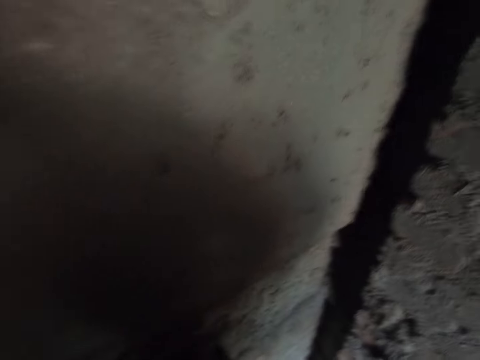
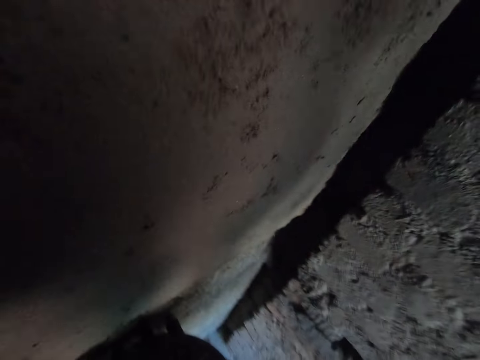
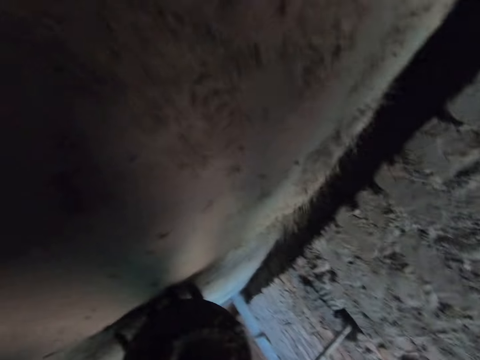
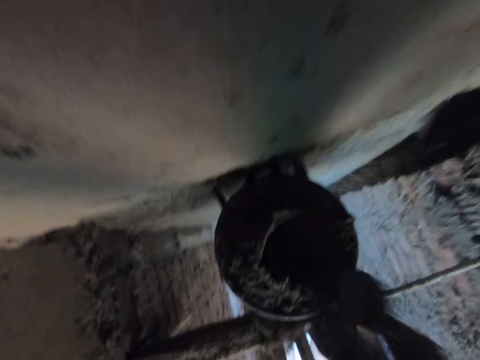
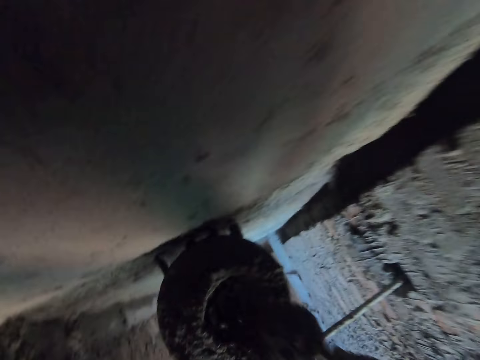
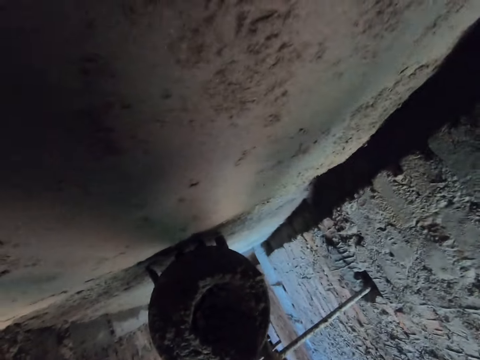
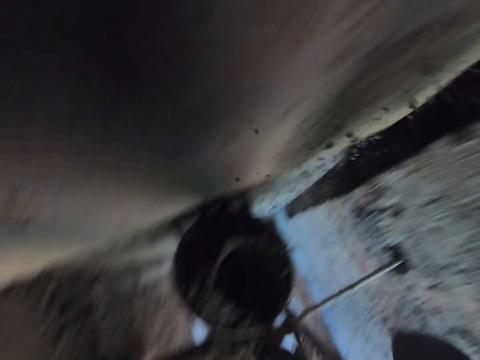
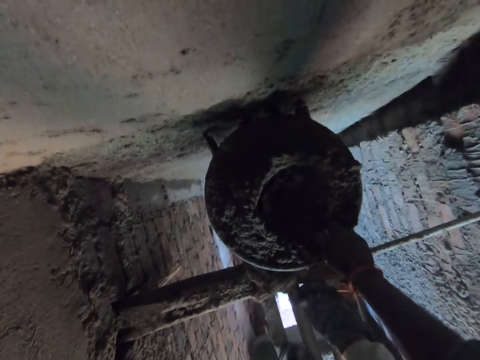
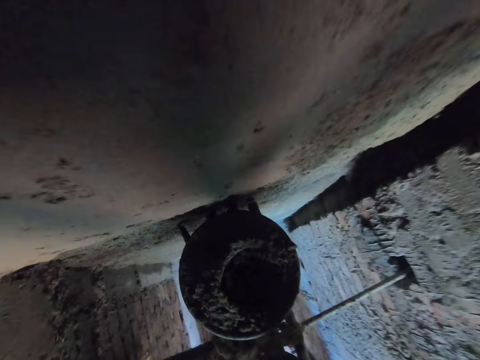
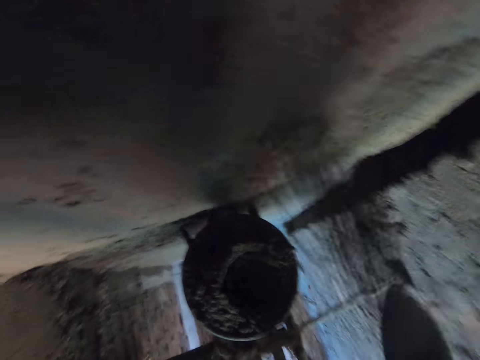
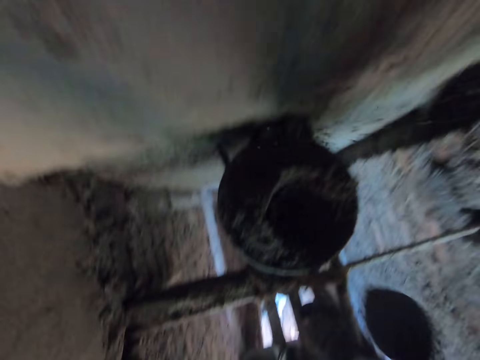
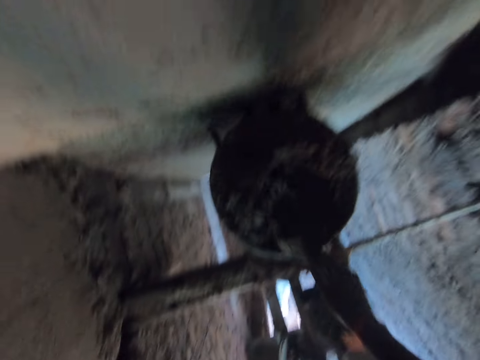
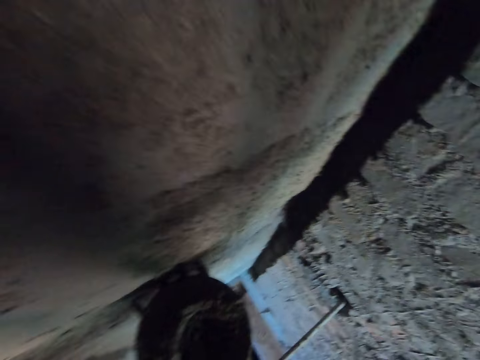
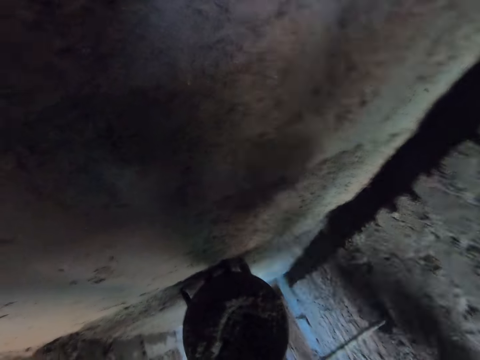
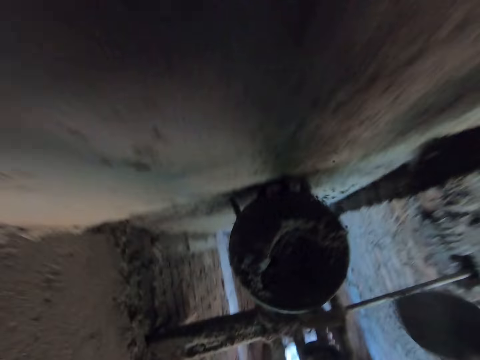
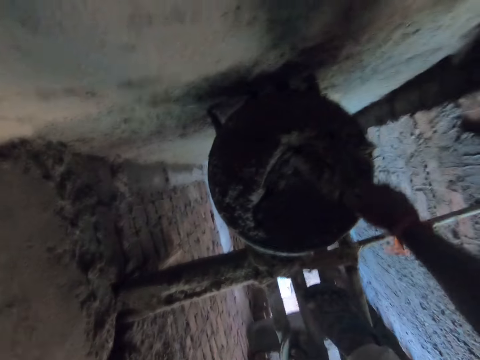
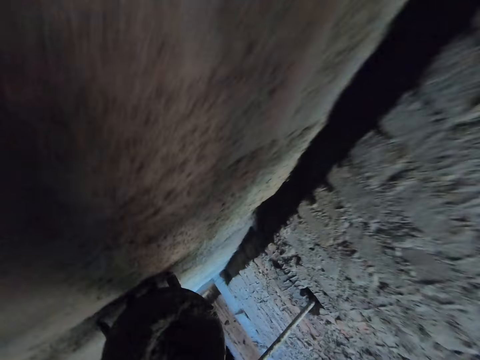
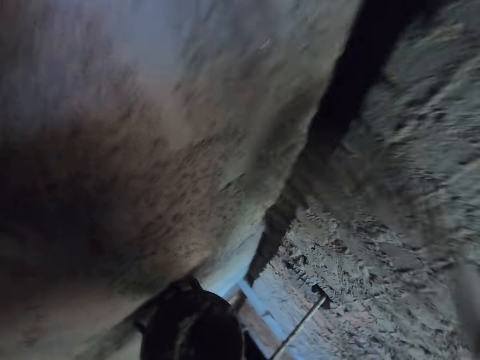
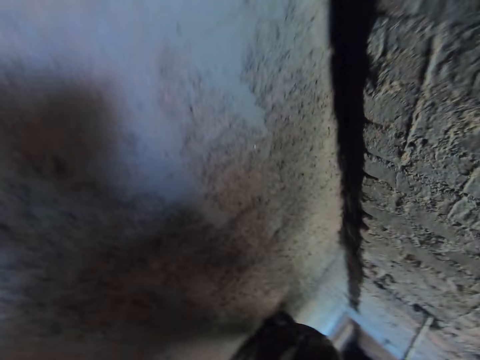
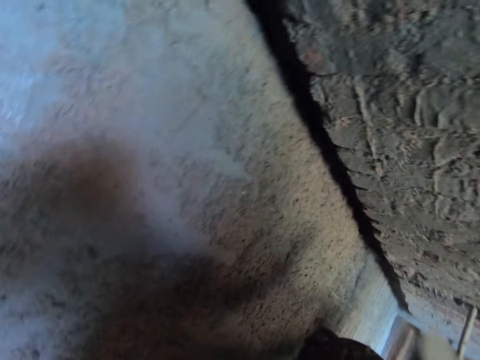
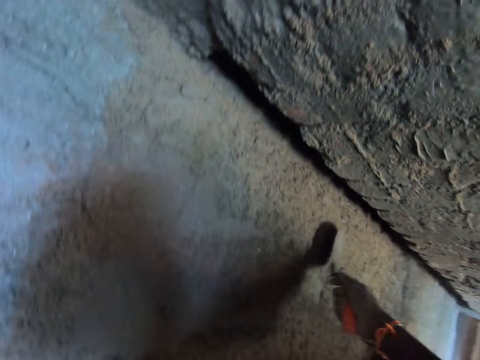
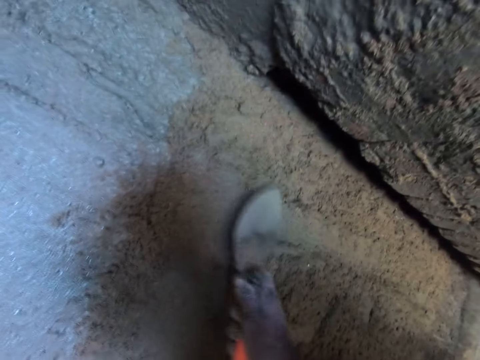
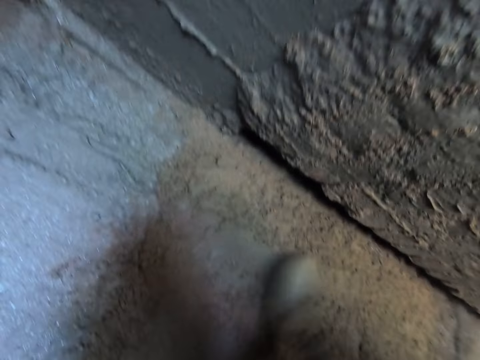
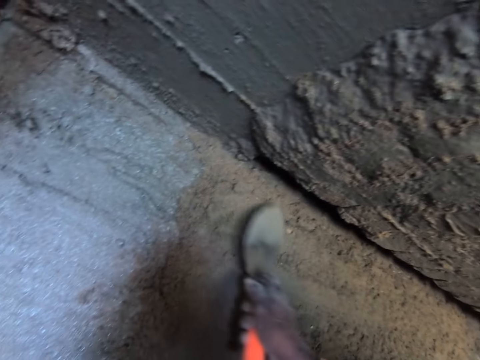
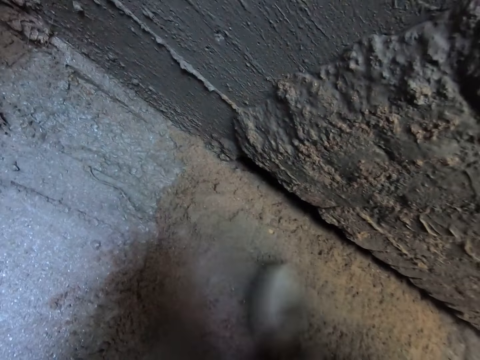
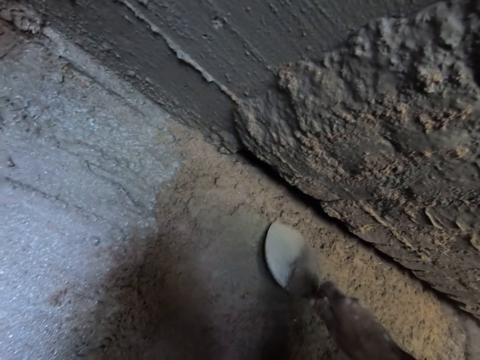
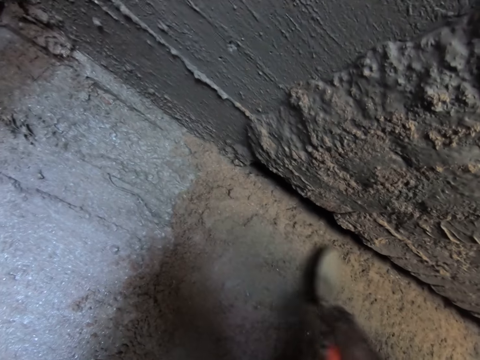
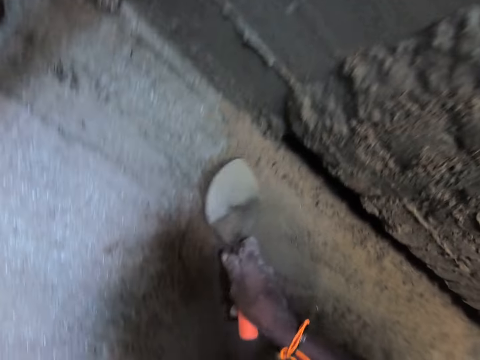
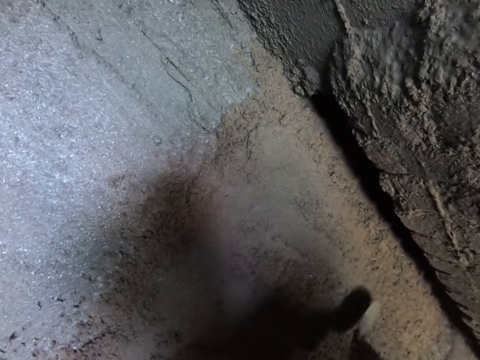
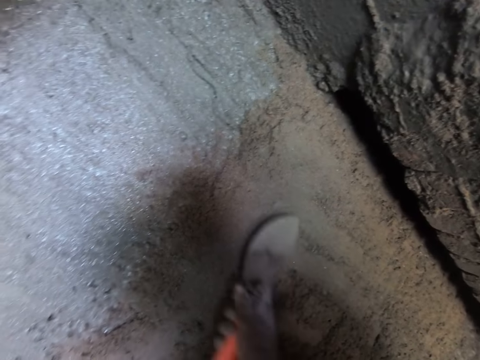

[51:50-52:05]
The camera wearer scoops mortar from the head pan with the hand trowel in his right hand. He plasters the mortar on the hand trowel in his right hand on the wall. He scoops mortar from the head pan with the hand trowel in his right hand. He plasters the mortar on the hand trowel in his right hand on the wall. He scoops mortar from the head pan with the hand trowel in his right hand. He plasters the mortar on the hand trowel in his right hand on the wall. He scoops mortar from the head pan with the hand trowel in his right hand. He plasters the mortar on the hand trowel in his right hand on the wall. He scoops mortar from the head pan with the hand trowel in his right hand. He plasters the mortar on the hand trowel in his right hand on the wall. He smoothens the wall with the hand trowel in his right hand. He plasters the wall with a trowel.

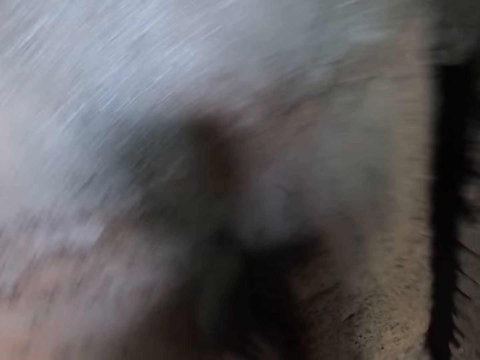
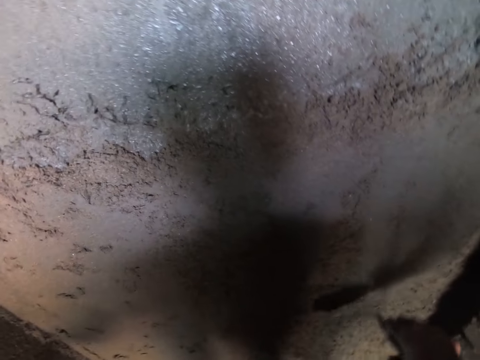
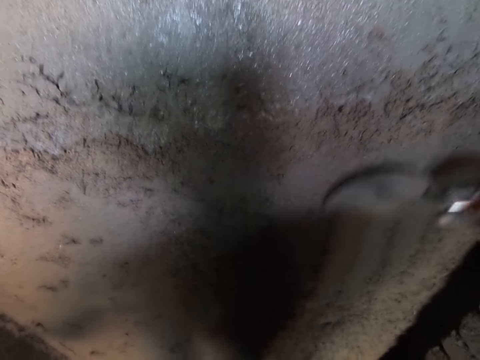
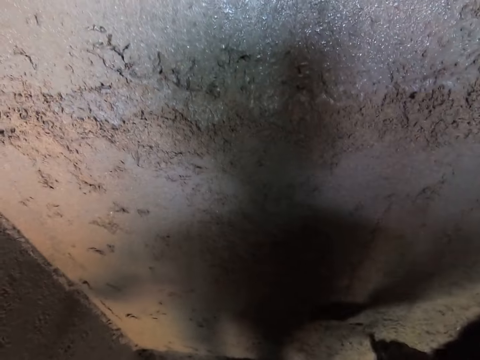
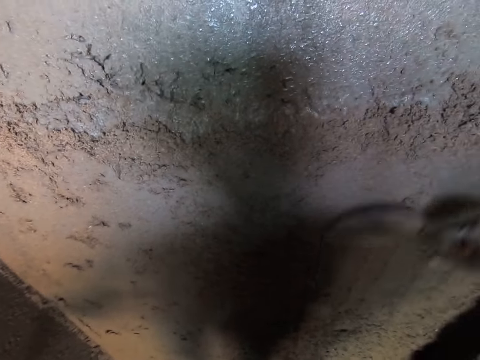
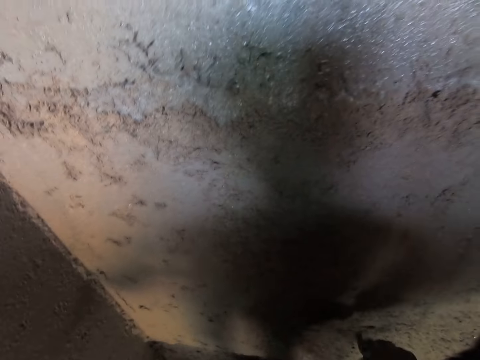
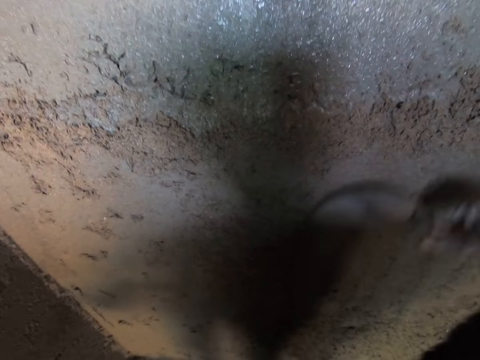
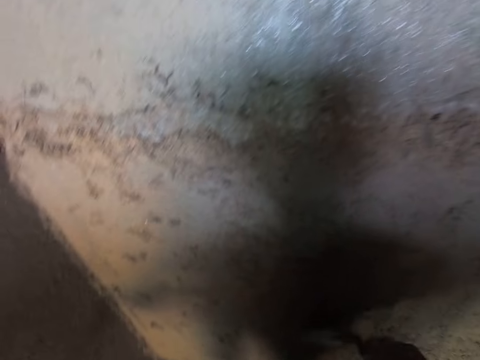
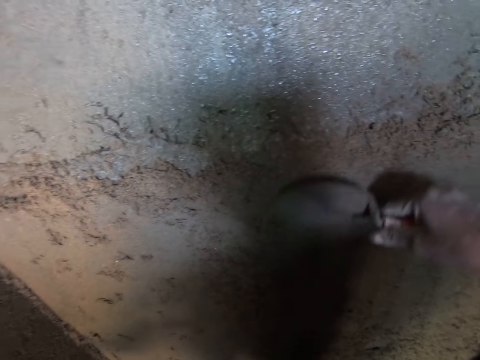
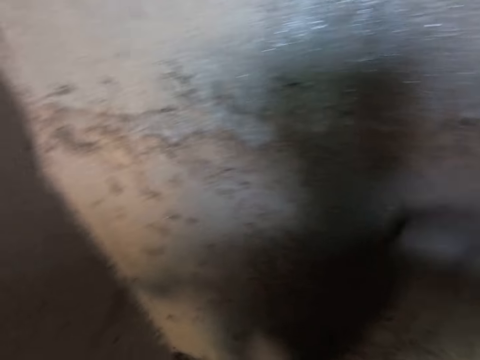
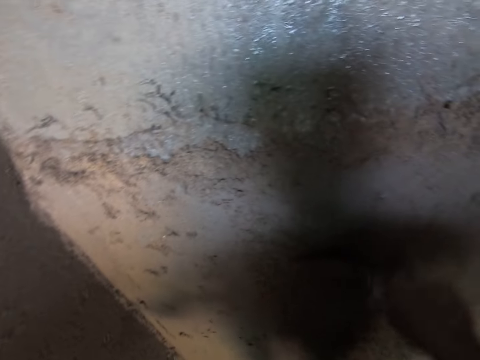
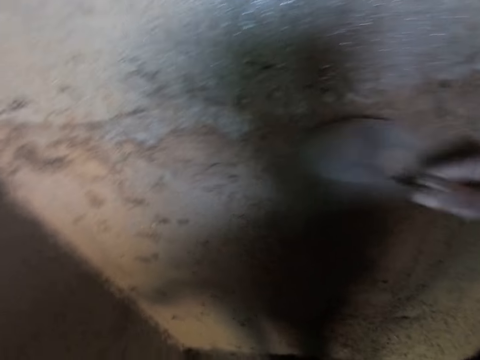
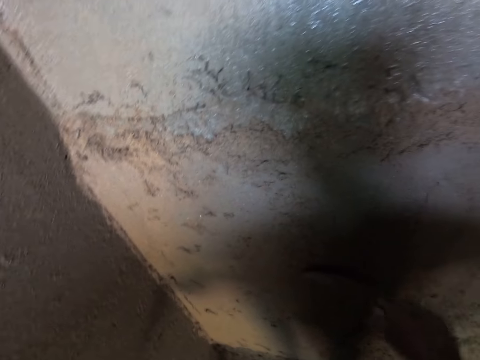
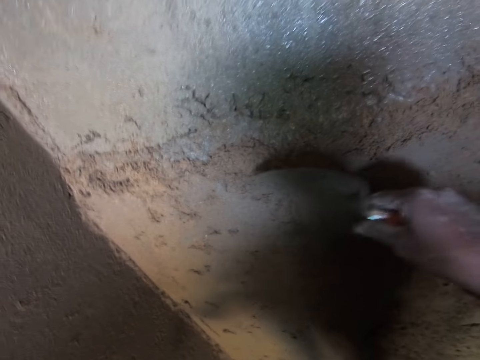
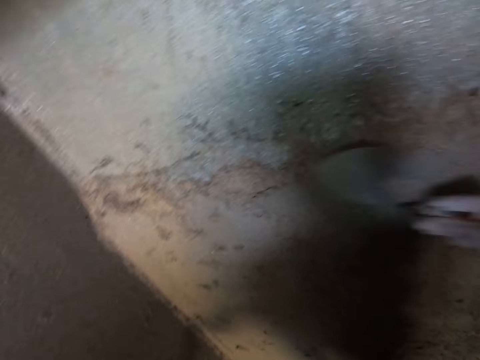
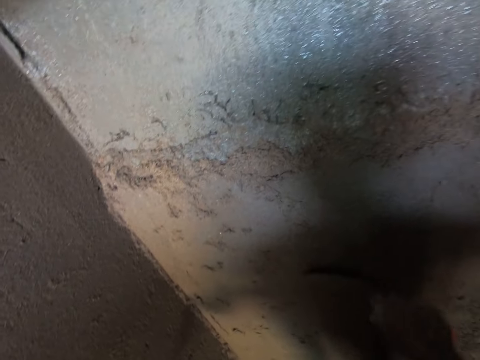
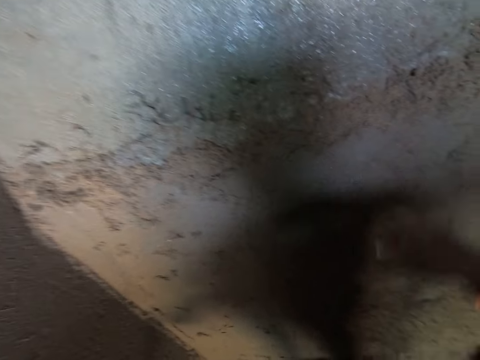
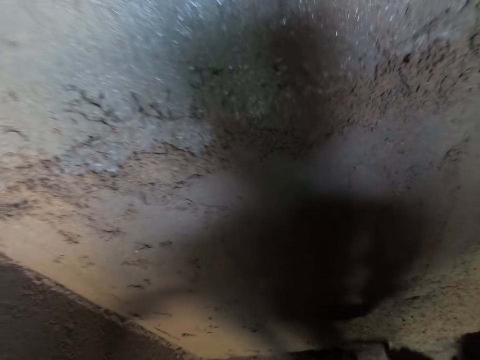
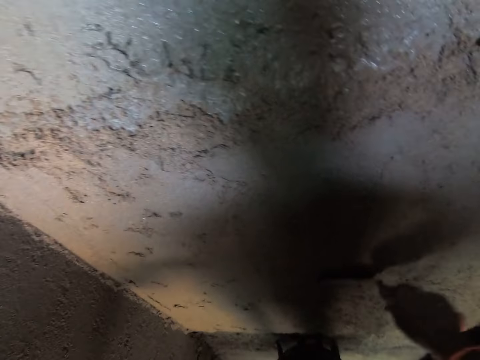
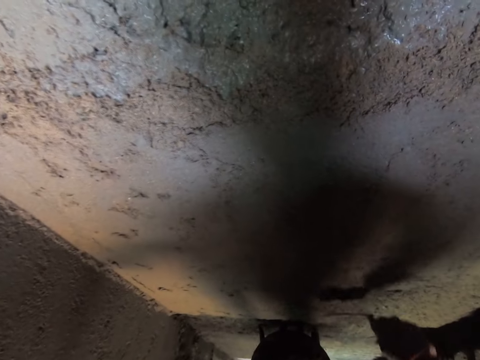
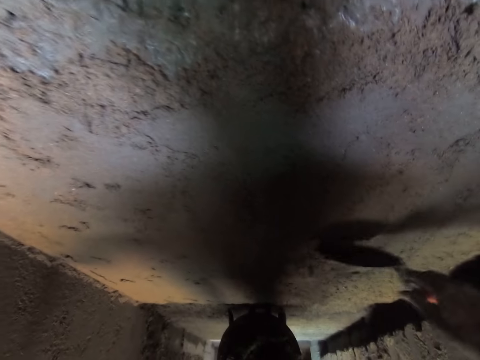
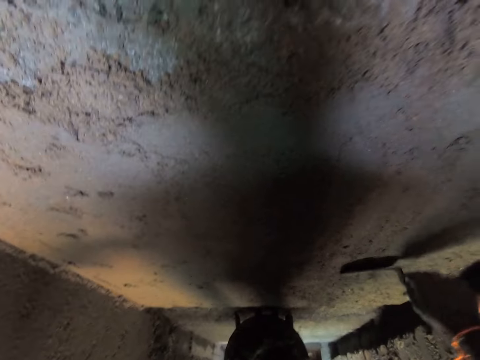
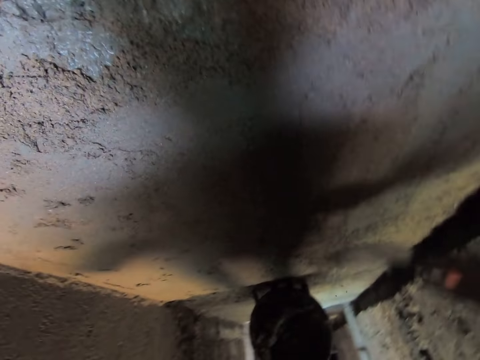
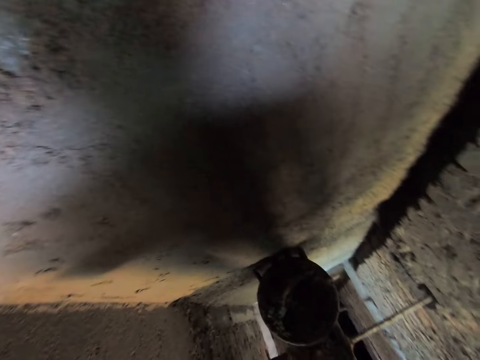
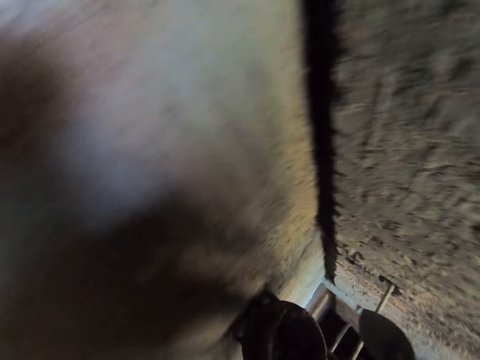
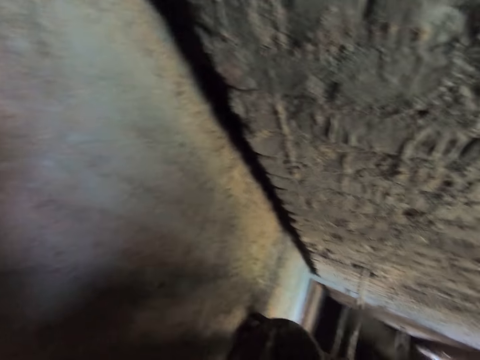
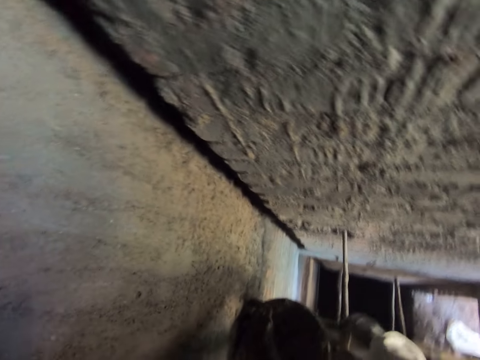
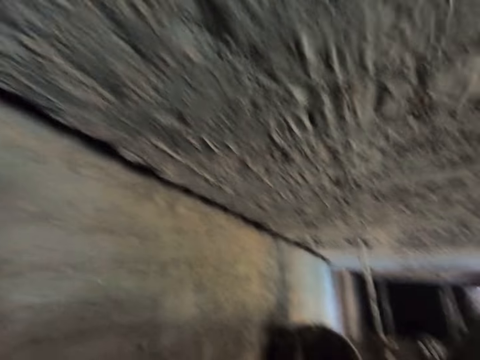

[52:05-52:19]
The camera wearer moves on the scaffold.
